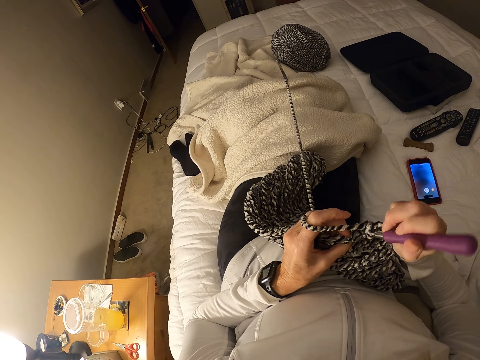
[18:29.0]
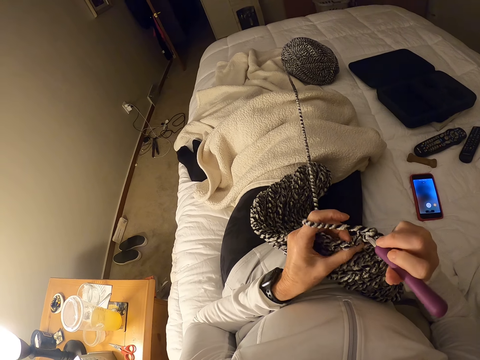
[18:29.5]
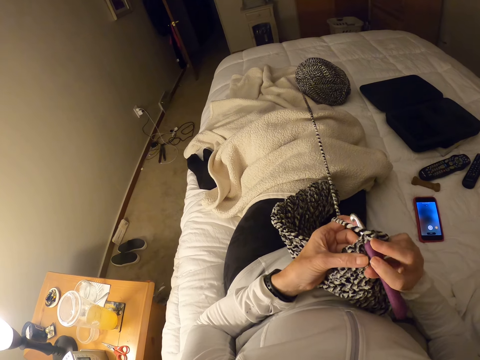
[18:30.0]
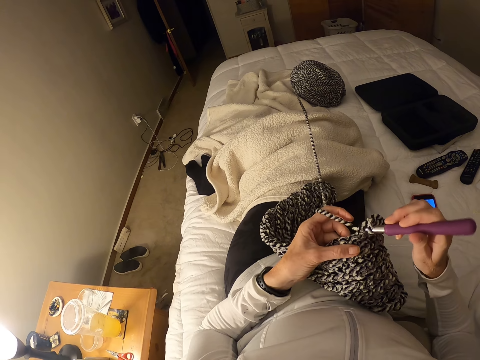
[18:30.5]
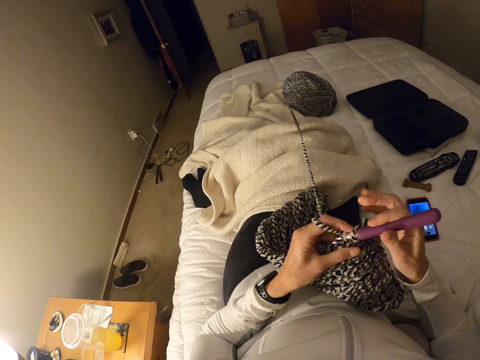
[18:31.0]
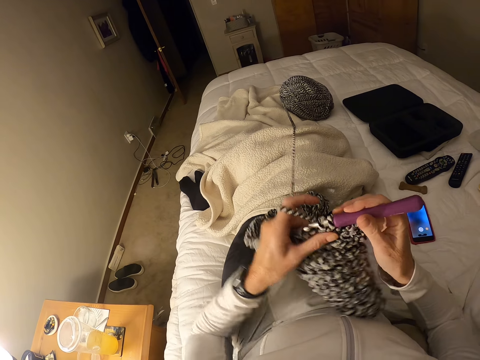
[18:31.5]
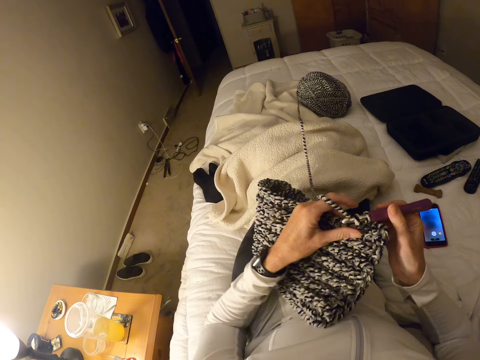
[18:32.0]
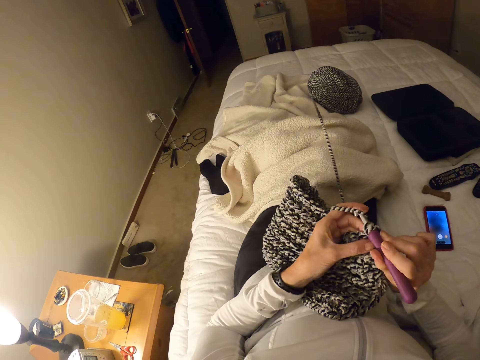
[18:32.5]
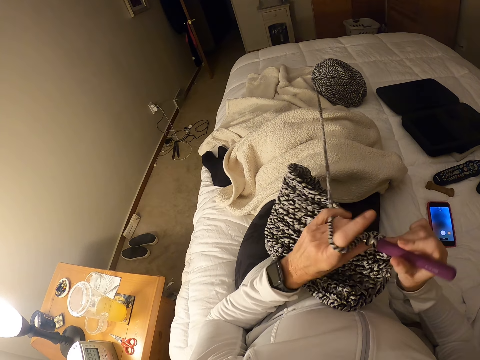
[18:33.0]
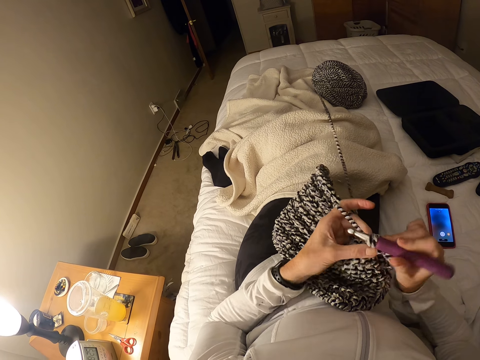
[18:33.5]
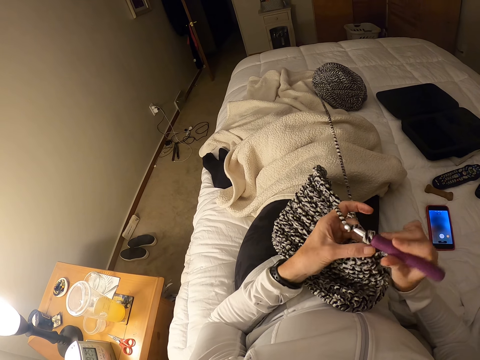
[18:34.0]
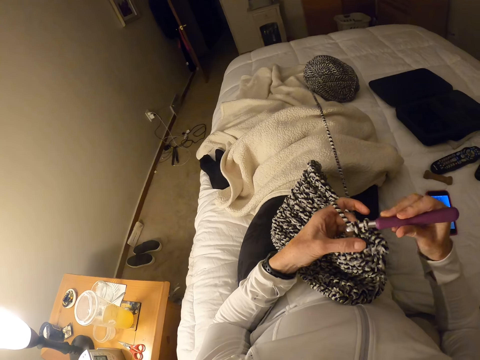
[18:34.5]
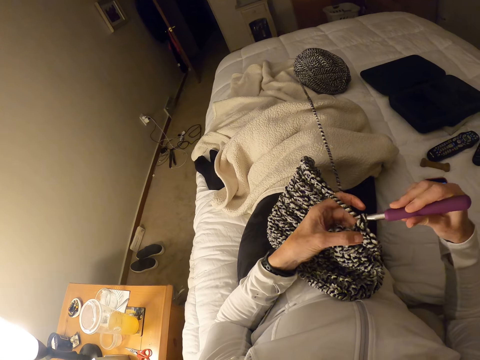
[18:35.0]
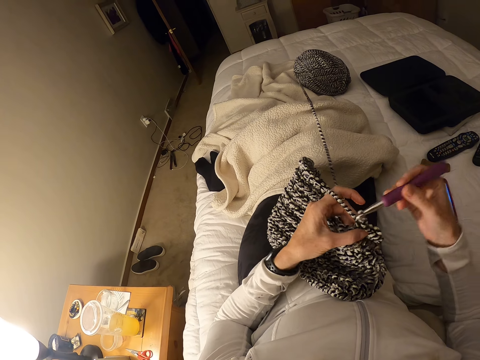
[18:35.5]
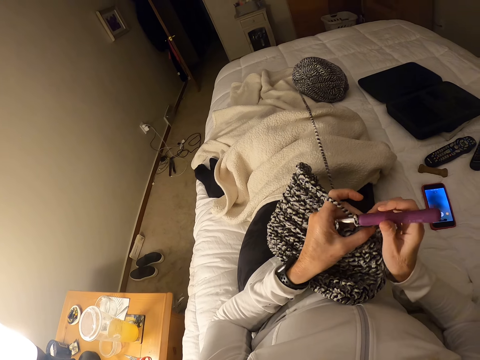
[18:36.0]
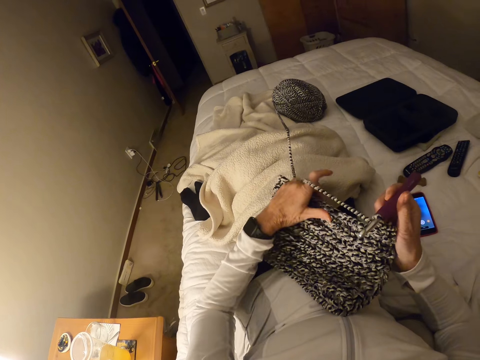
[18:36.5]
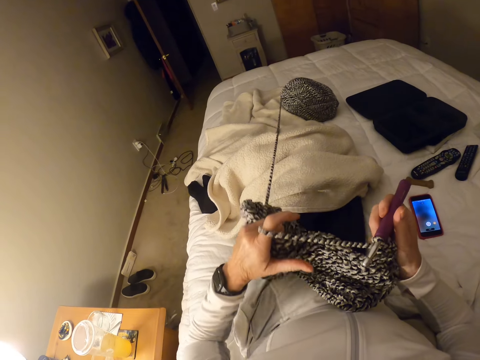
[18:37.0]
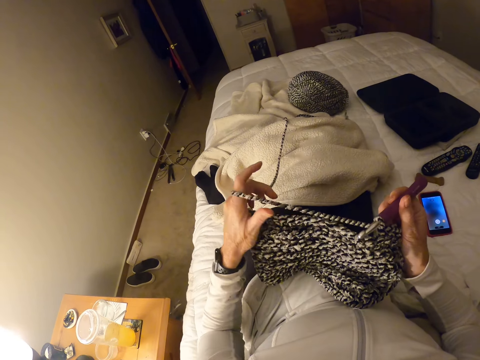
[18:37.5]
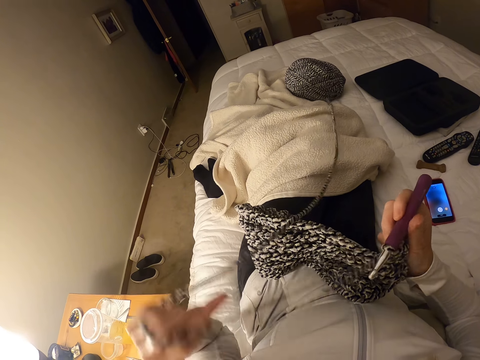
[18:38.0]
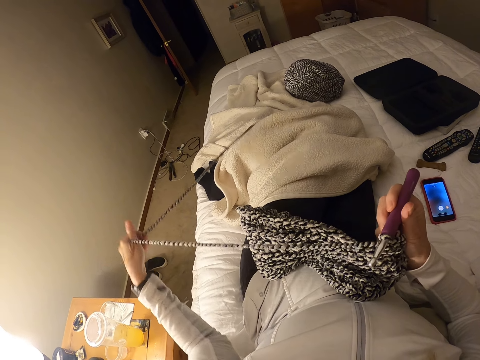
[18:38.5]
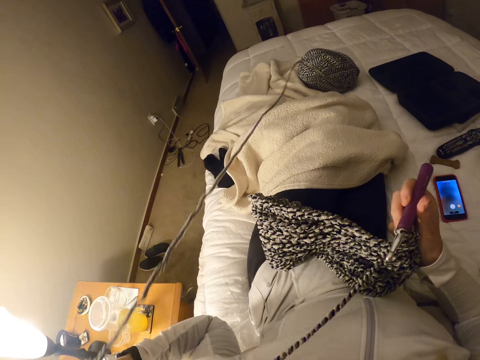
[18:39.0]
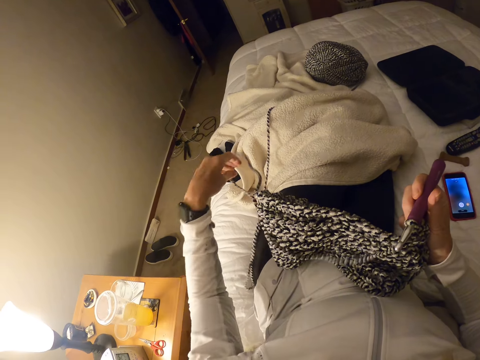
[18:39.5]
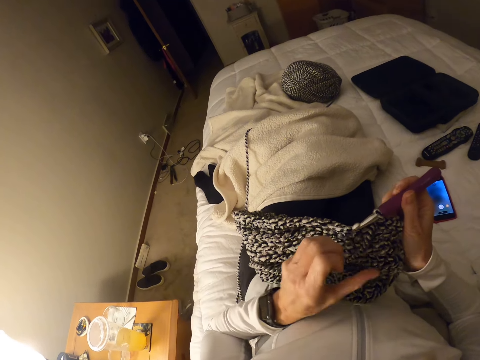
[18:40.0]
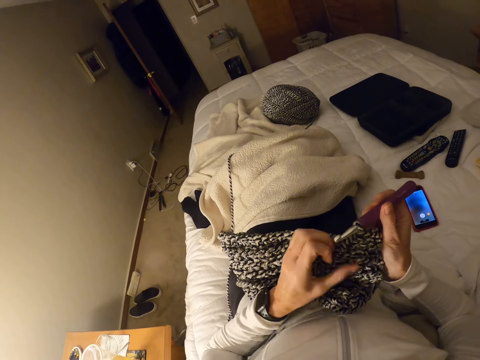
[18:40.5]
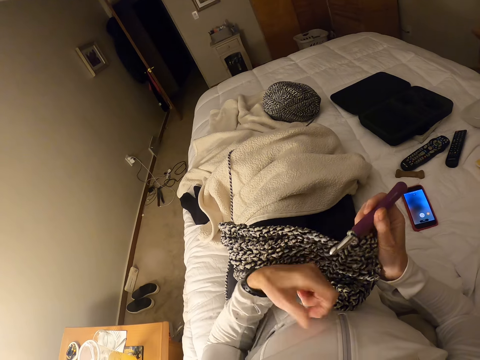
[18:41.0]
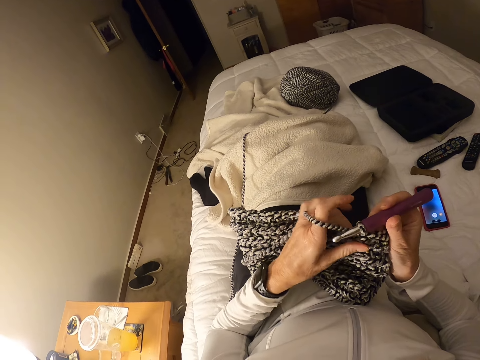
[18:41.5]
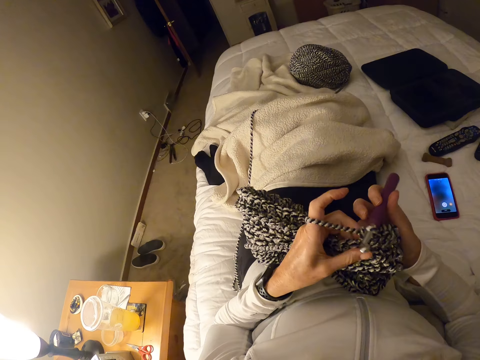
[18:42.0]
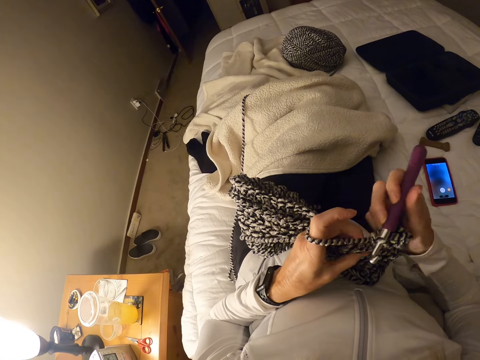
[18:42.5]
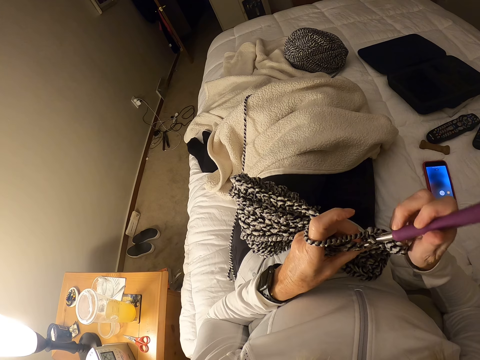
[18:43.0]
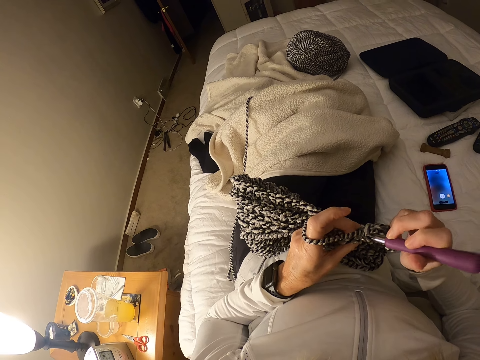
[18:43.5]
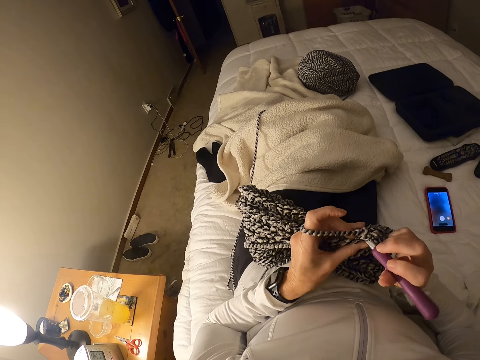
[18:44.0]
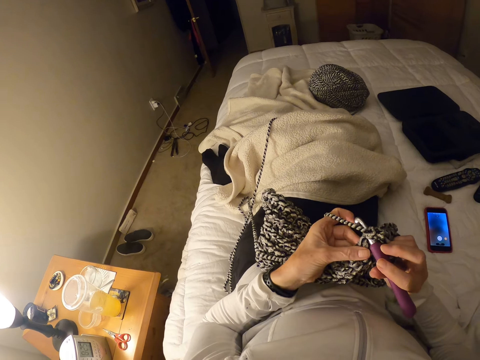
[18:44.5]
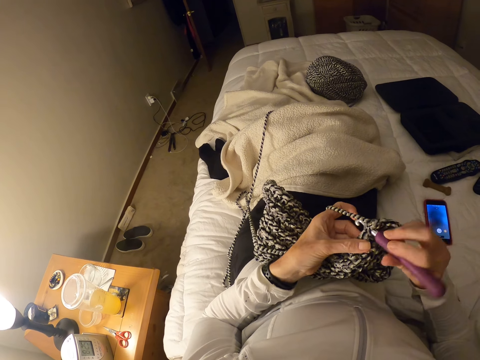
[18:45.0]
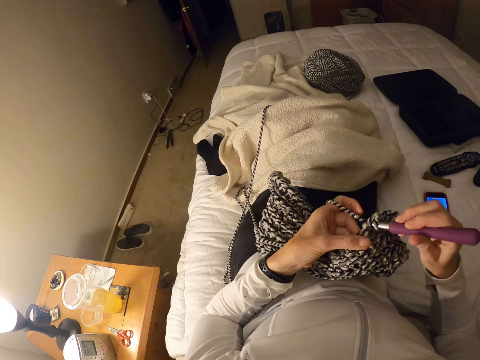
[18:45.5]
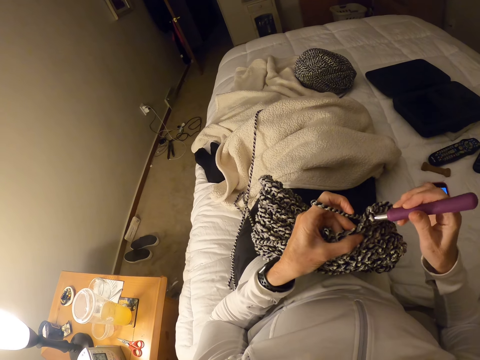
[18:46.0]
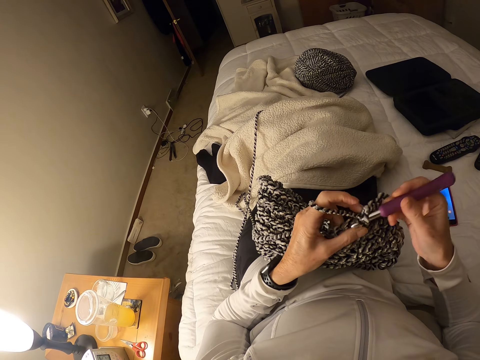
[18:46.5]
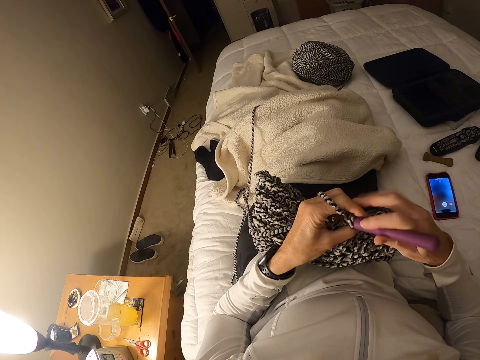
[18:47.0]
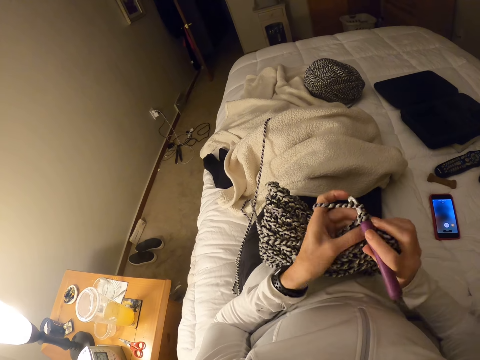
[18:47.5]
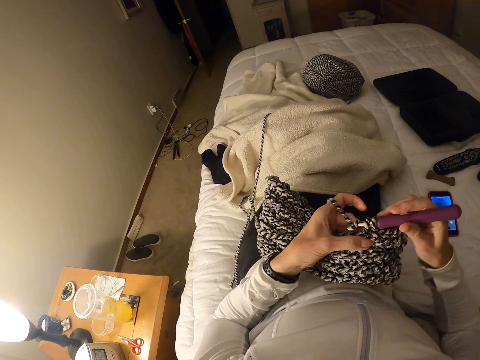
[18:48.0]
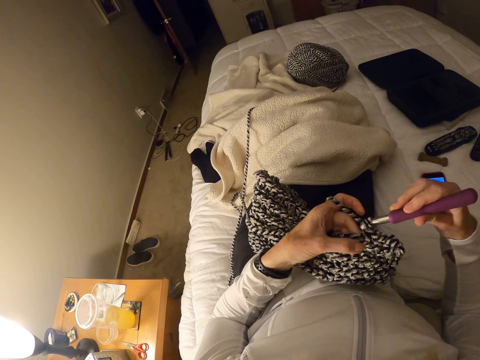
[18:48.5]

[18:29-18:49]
The camera wearer moves the knitted cloth and pulls the knitted cloth. They pull yarn or thread from the ball. They fold the thread on the hand. They knit with a crochet hook.

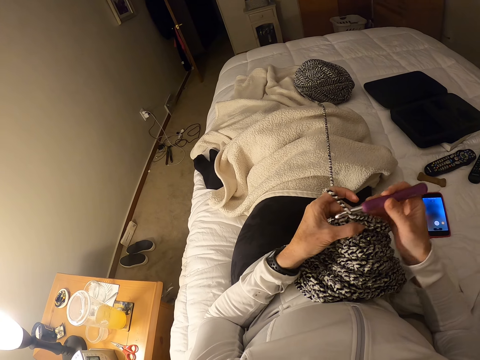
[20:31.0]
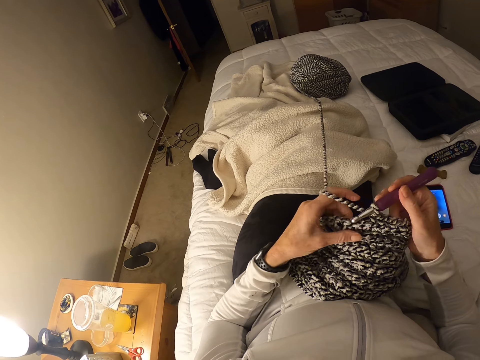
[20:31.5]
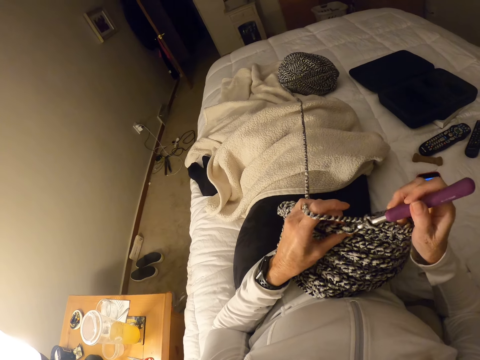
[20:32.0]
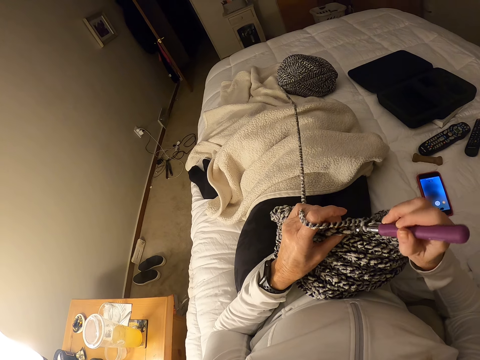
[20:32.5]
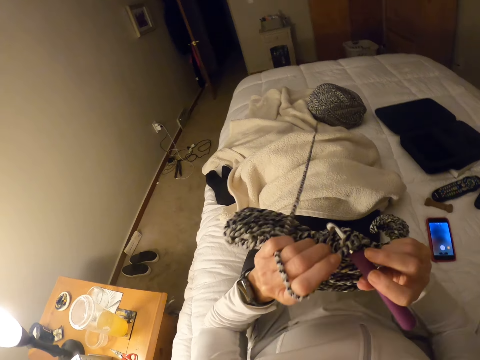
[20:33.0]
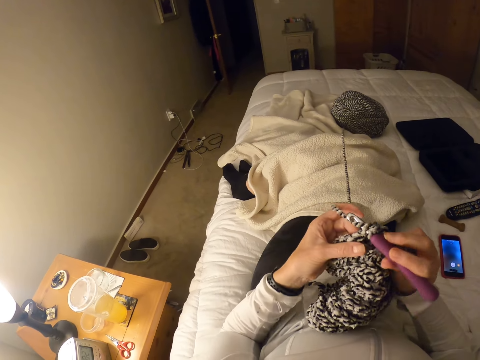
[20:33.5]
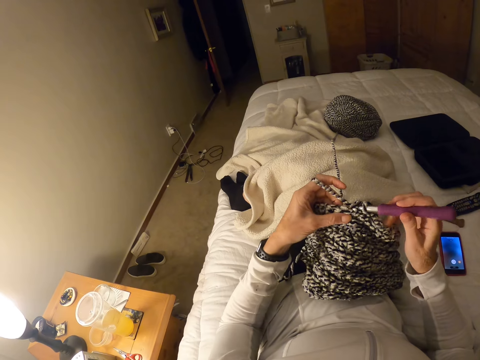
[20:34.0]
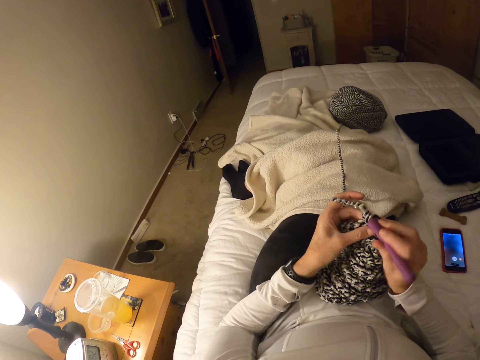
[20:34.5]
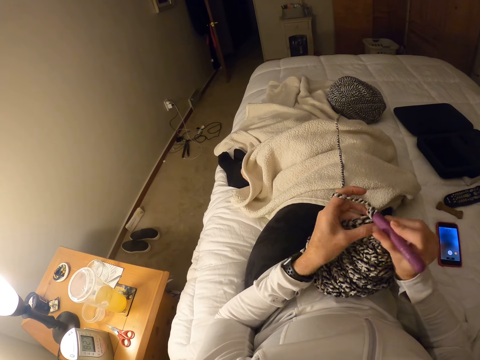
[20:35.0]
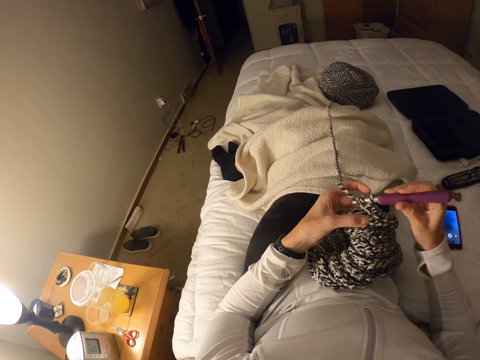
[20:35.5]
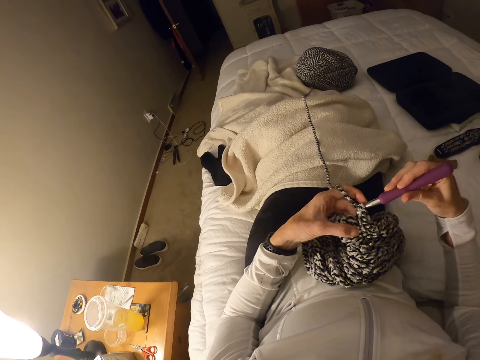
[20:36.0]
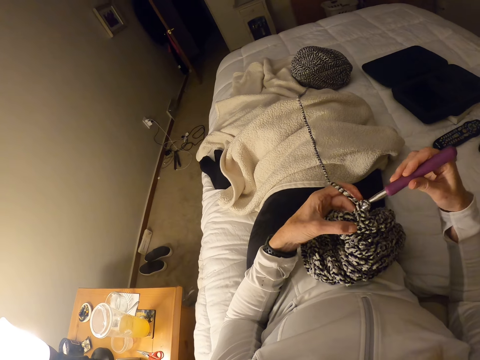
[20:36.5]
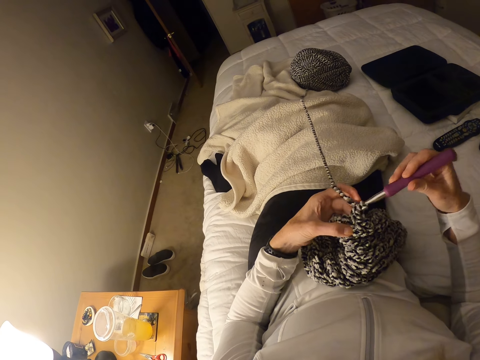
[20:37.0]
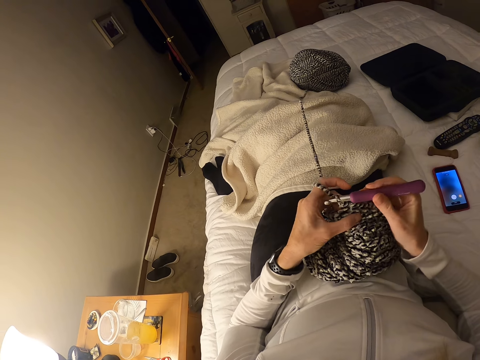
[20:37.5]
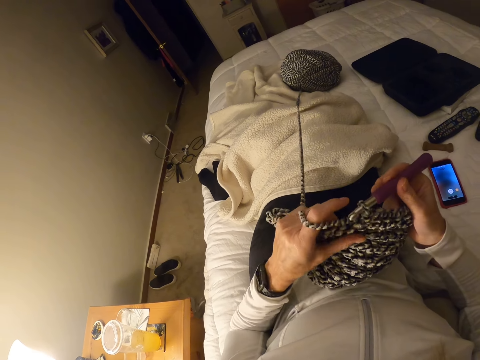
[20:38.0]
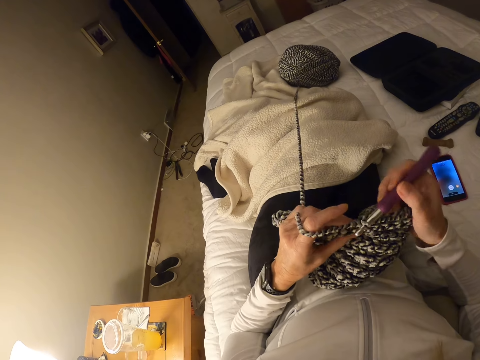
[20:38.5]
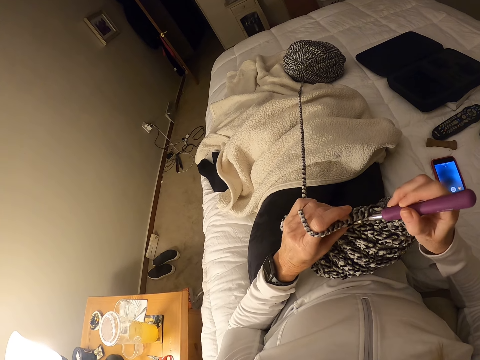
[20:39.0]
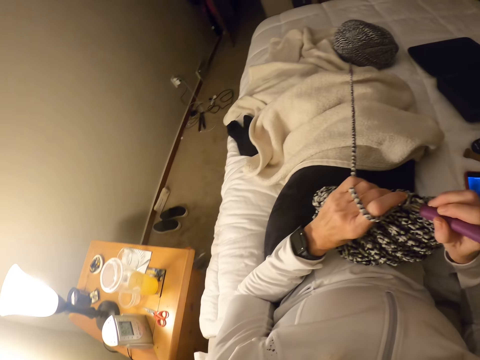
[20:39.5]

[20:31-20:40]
The camera wearer lifts the knitted cloth.
